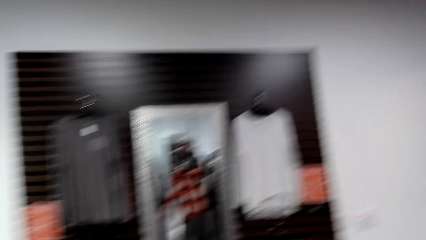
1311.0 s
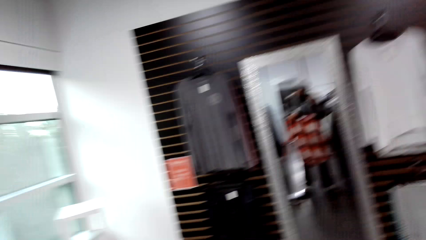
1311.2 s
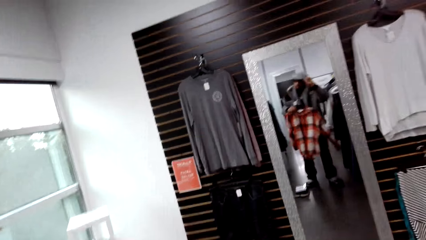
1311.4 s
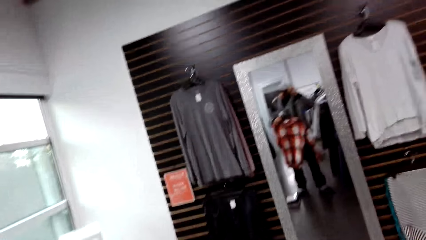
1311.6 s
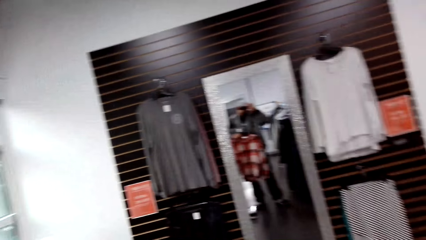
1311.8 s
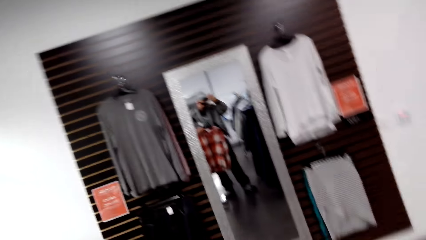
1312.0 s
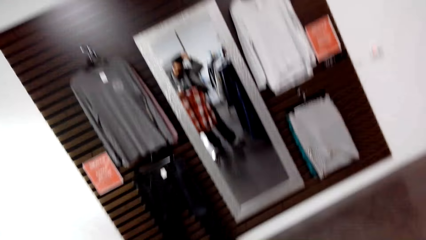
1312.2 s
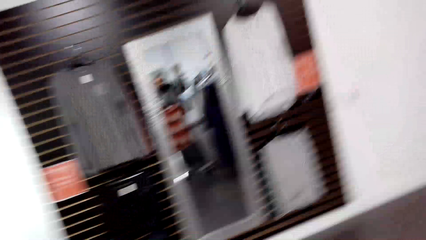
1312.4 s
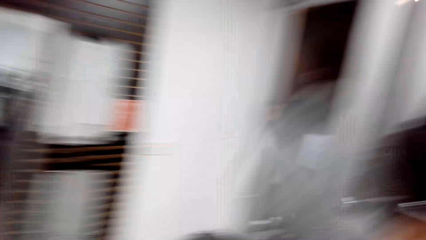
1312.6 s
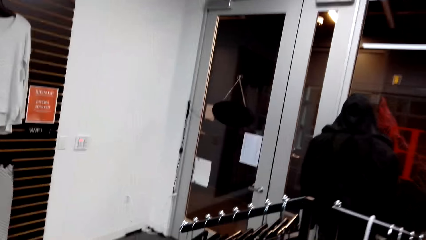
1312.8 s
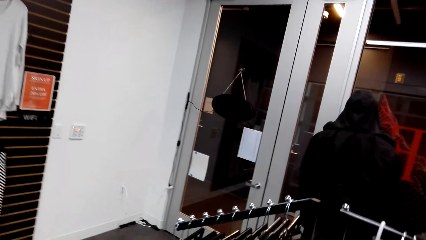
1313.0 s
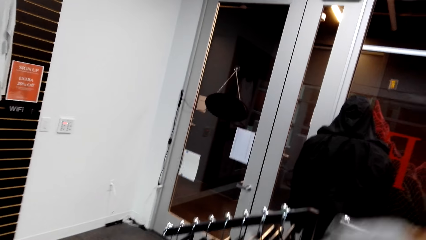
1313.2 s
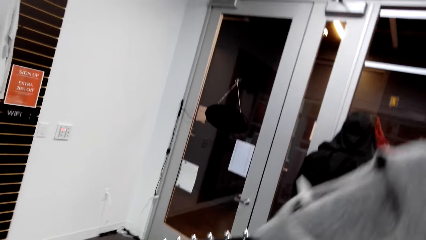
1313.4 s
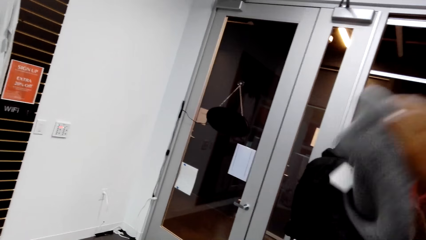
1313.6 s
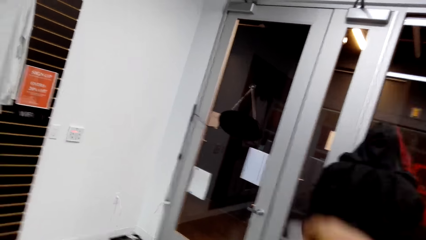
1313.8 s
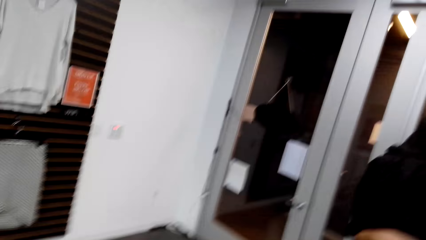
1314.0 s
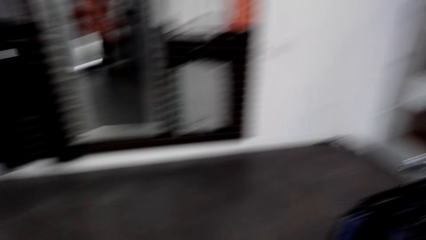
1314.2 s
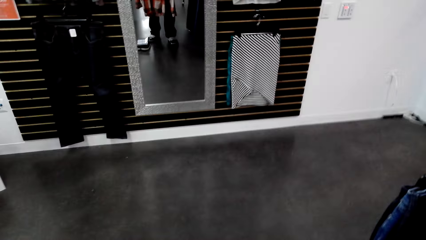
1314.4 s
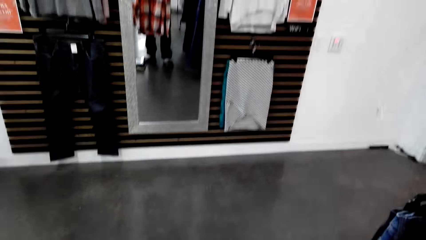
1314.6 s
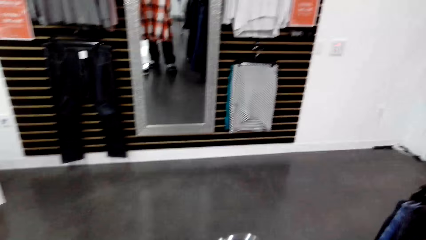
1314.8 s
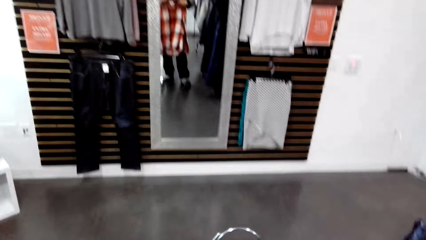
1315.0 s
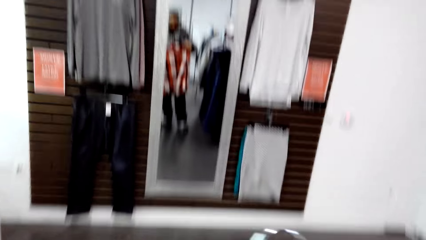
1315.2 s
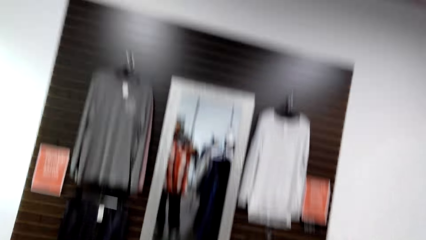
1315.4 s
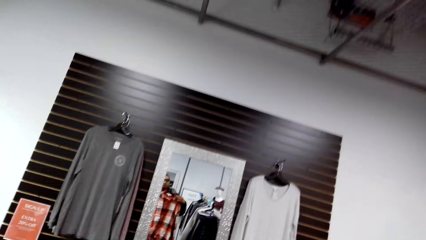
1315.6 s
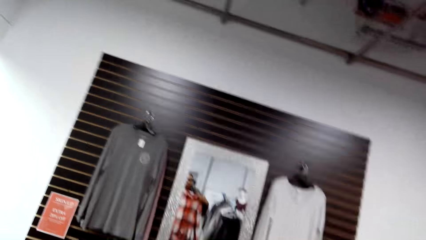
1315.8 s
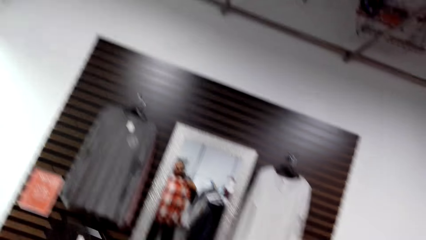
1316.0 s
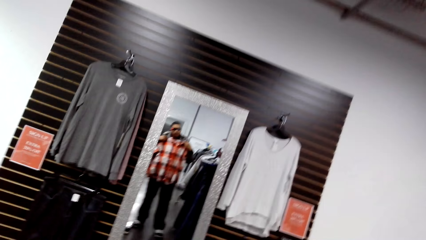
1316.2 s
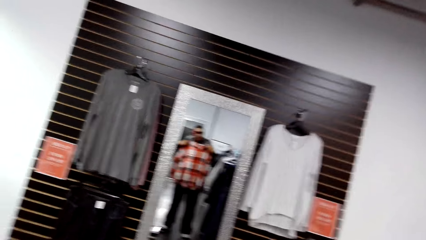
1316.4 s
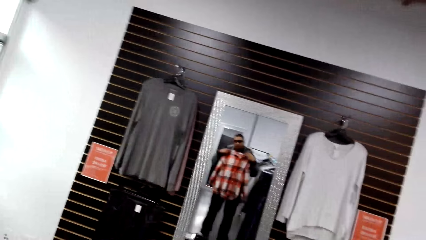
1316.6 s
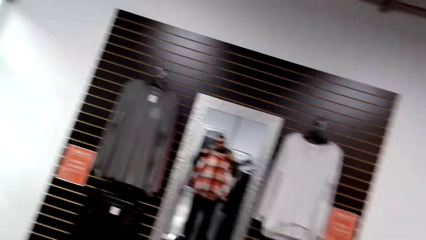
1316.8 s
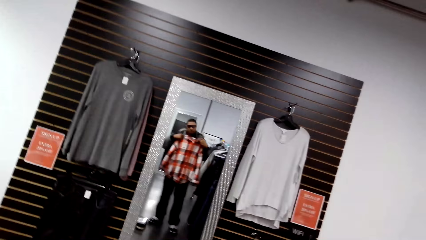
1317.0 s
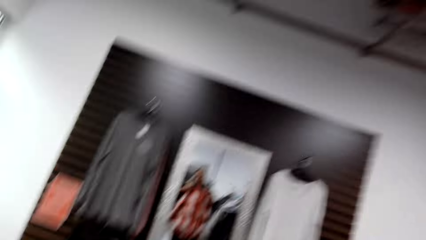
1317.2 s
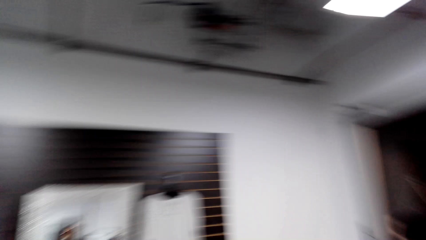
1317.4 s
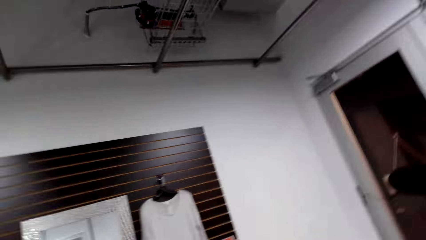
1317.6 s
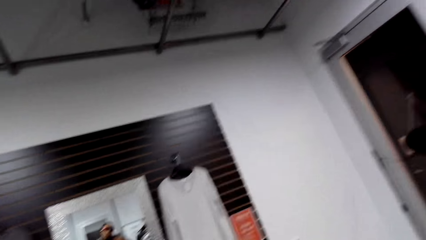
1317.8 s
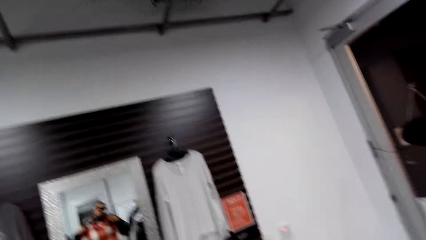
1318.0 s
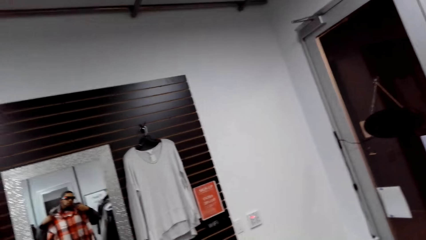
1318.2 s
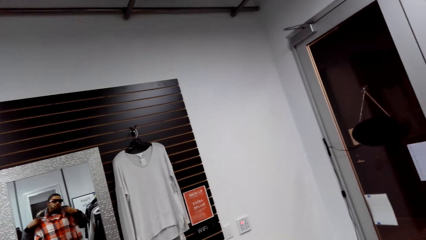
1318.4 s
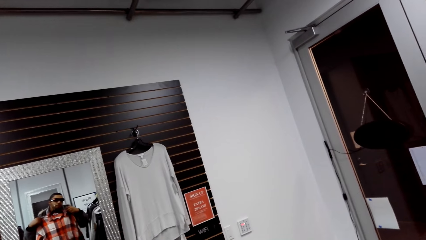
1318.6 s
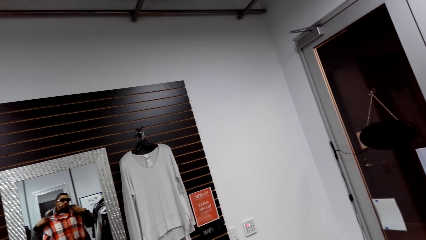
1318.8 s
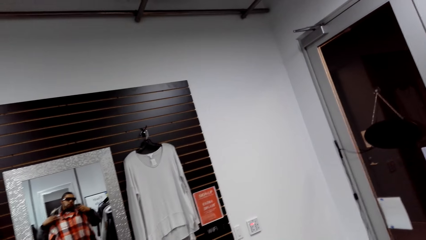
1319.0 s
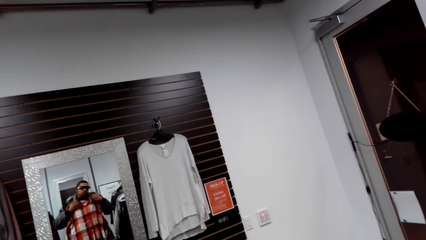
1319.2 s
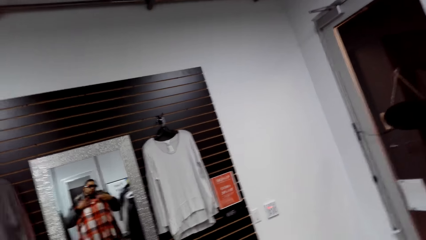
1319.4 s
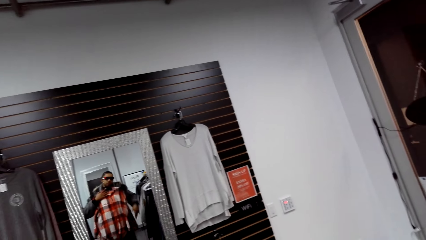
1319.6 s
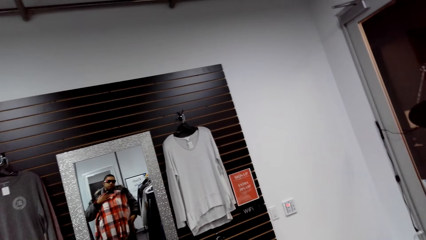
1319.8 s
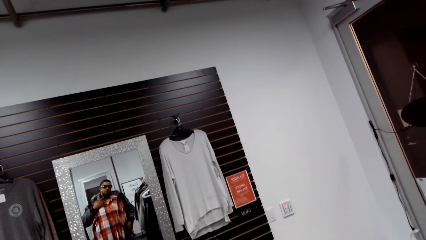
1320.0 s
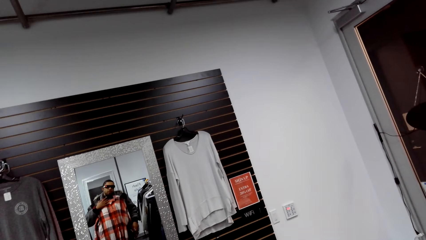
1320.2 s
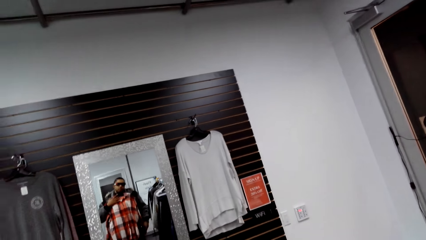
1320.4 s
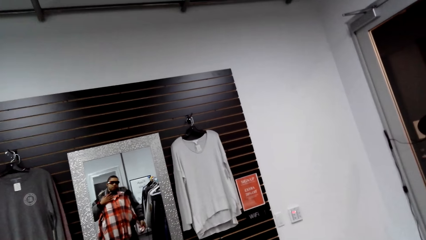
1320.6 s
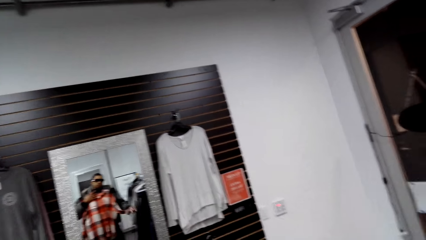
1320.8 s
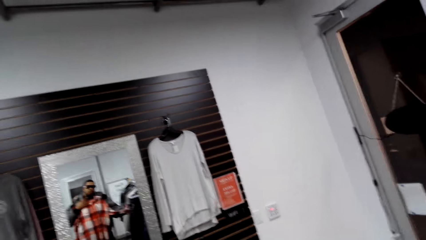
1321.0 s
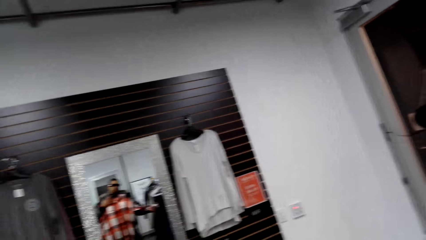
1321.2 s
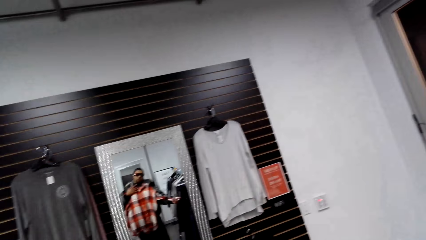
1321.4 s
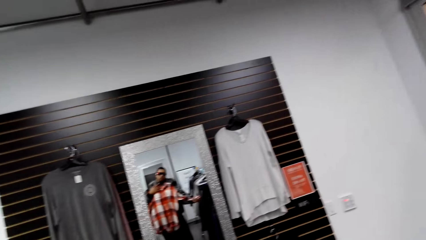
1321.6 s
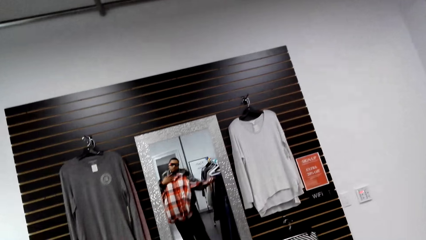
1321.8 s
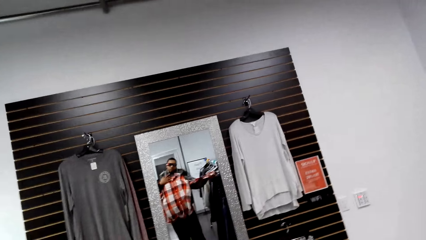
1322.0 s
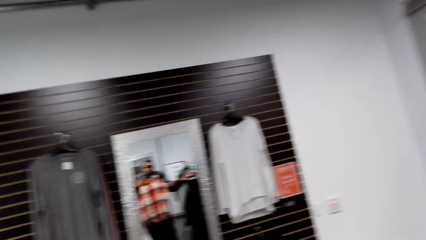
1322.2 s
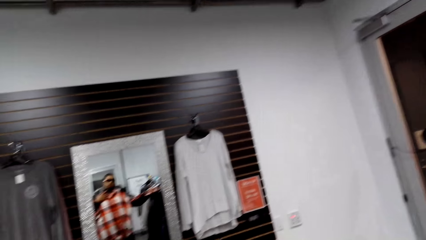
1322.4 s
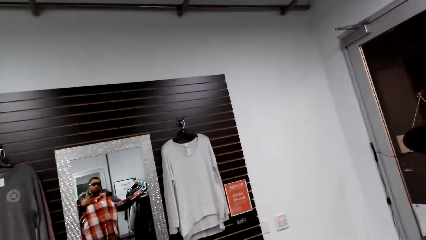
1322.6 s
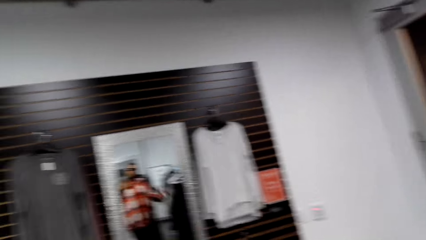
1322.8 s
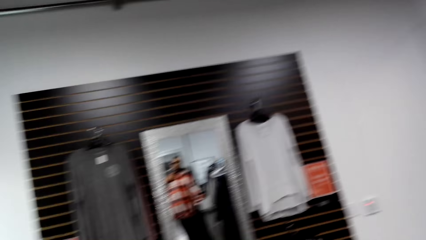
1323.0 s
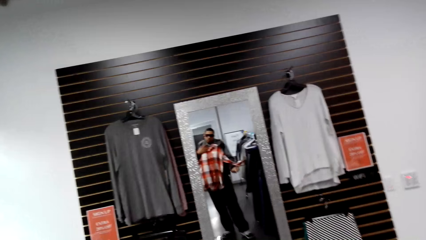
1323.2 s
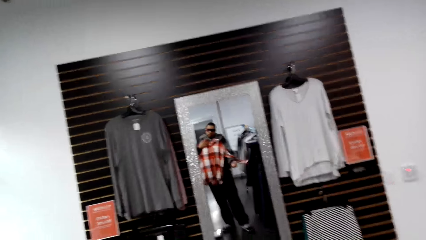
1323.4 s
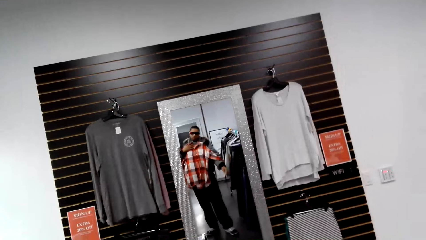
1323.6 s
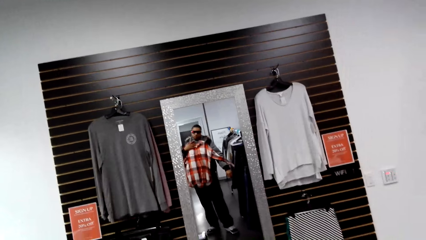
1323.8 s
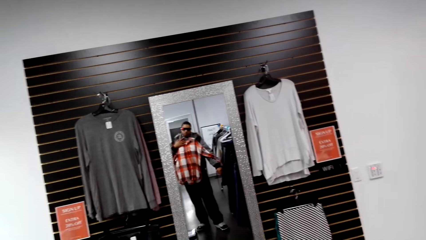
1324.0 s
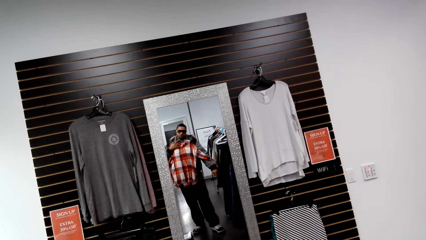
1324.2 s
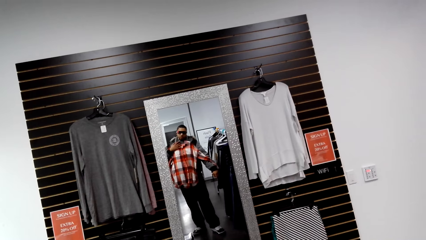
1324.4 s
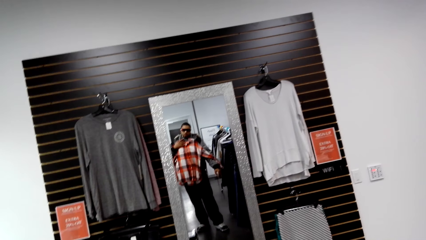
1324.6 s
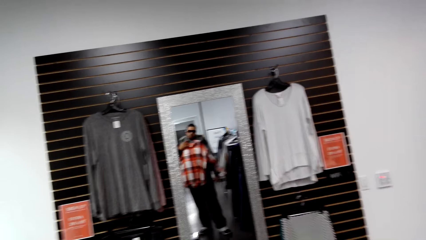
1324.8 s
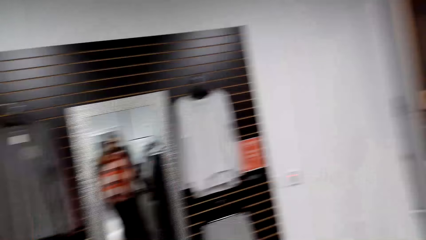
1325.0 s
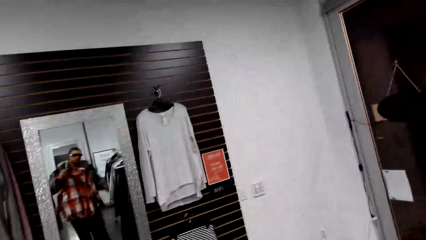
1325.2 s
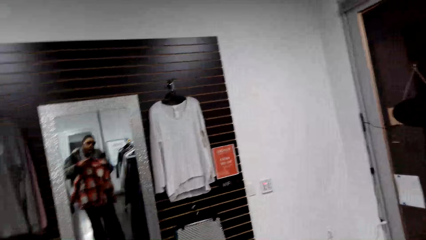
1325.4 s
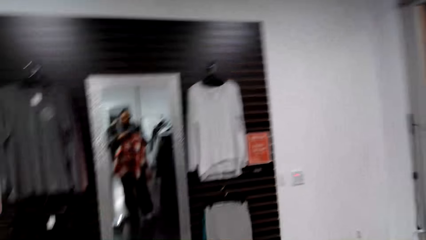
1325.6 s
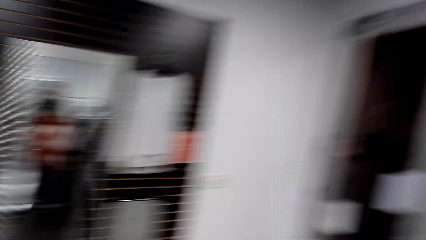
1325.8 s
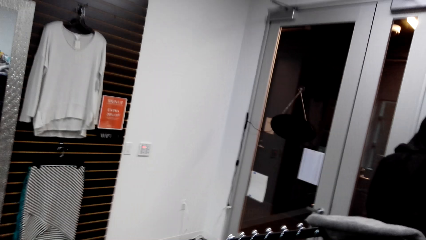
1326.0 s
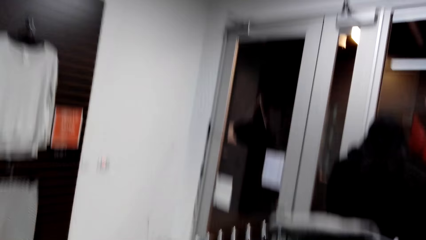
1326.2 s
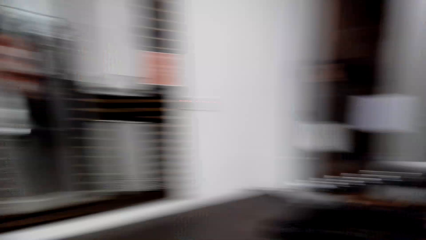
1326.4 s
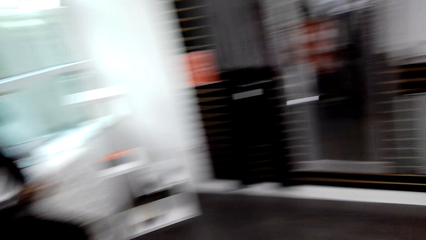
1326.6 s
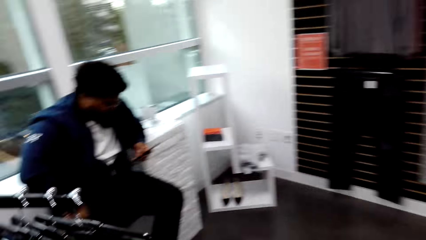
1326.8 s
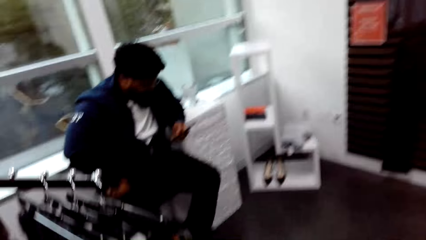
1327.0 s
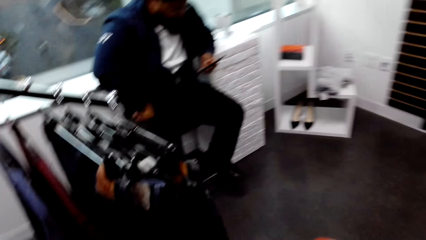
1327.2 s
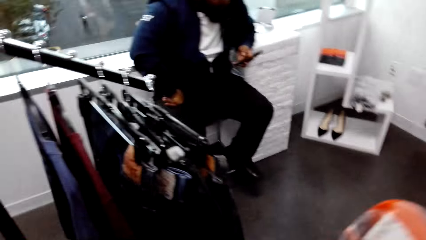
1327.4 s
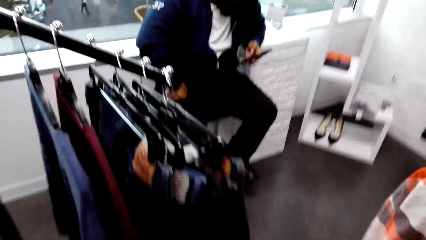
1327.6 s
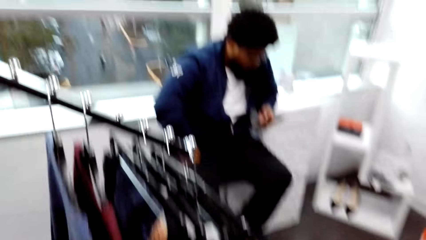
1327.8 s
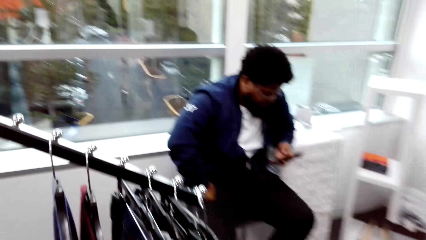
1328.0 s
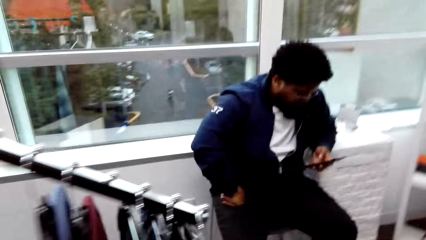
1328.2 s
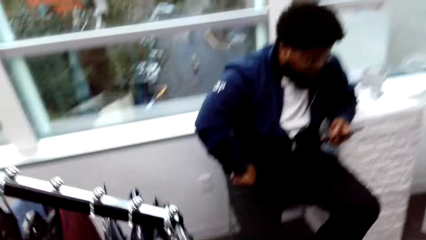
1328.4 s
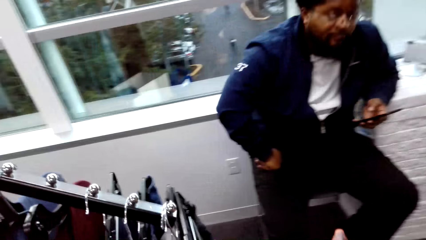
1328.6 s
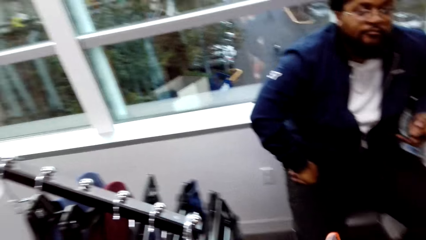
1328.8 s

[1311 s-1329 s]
The camera wearer pulls the hat on his head with his right hand. He places the hat on the cloth rack with his right hand. He sets the shirt around his chest region with his hands. He looks on the shirt. He adjusts the hand of the shirt with his right hand. The man operates the phone with his left hand.
